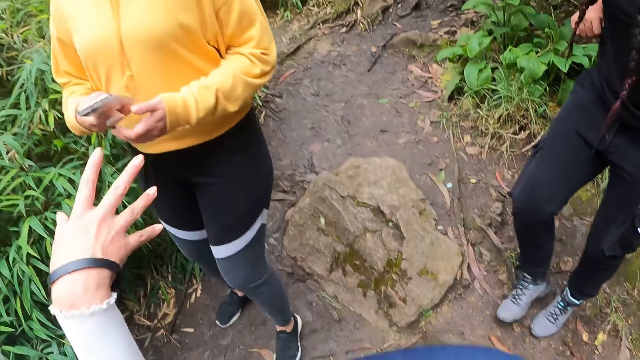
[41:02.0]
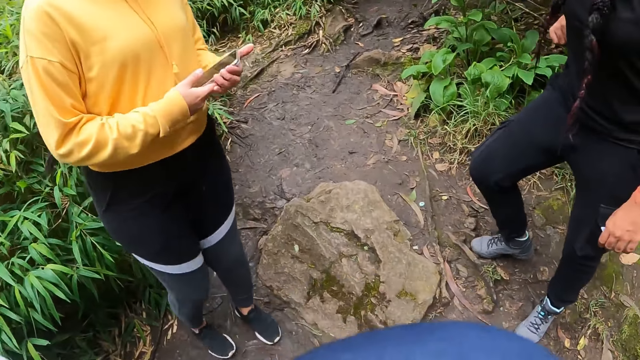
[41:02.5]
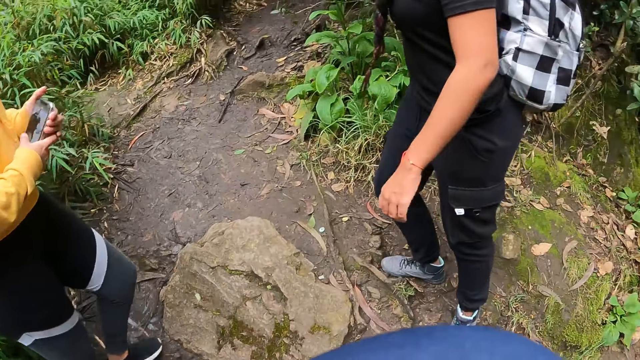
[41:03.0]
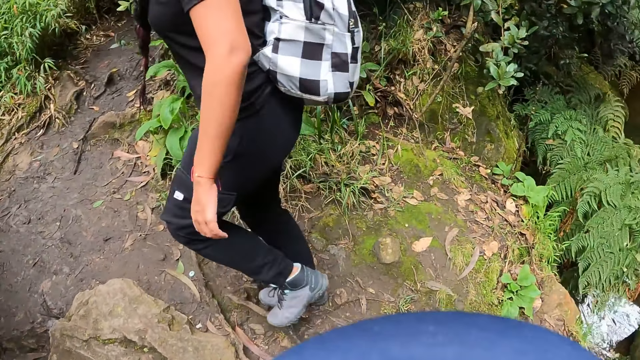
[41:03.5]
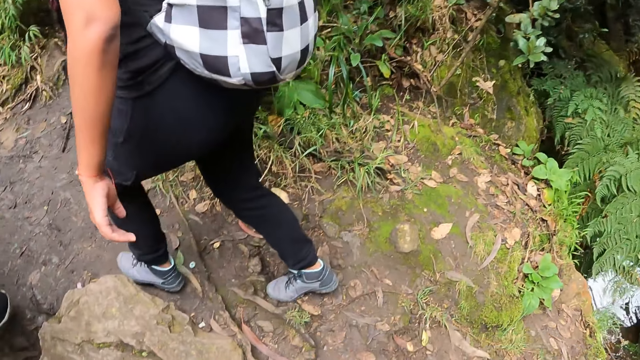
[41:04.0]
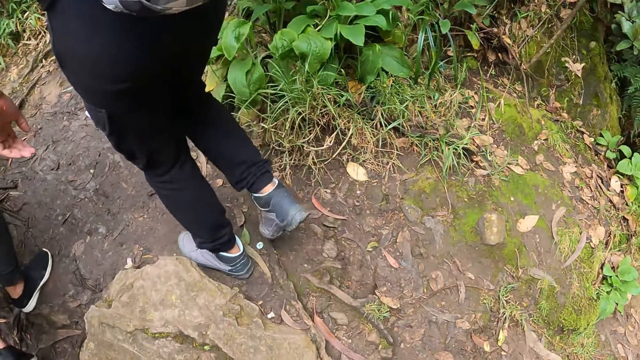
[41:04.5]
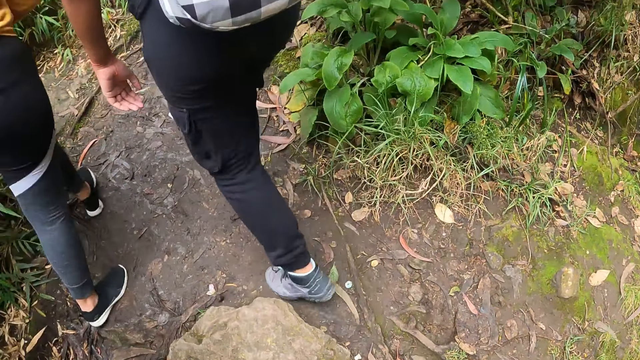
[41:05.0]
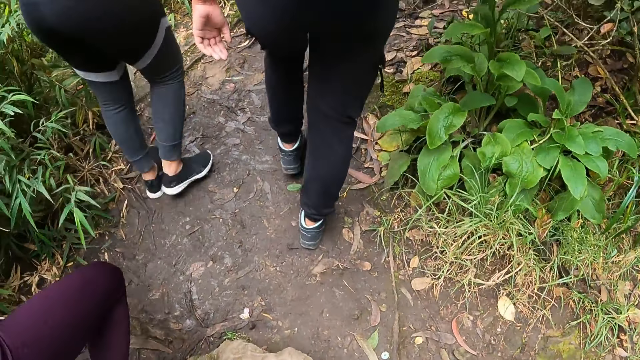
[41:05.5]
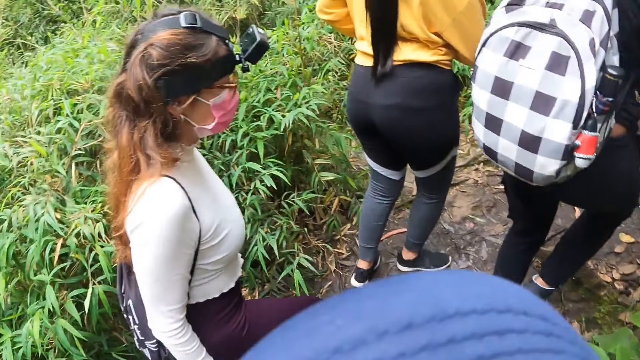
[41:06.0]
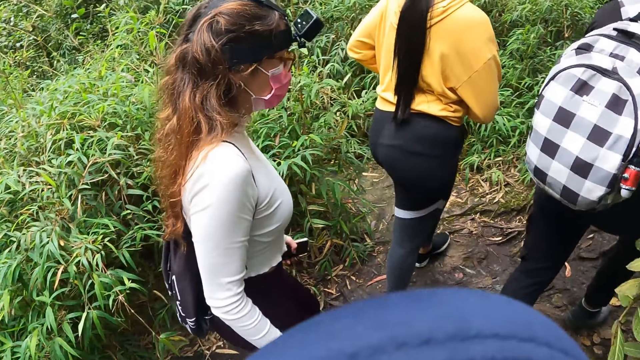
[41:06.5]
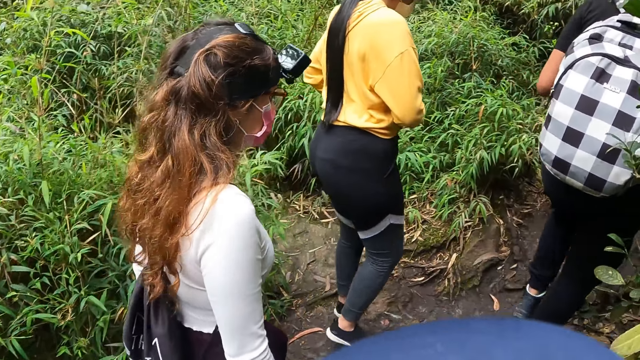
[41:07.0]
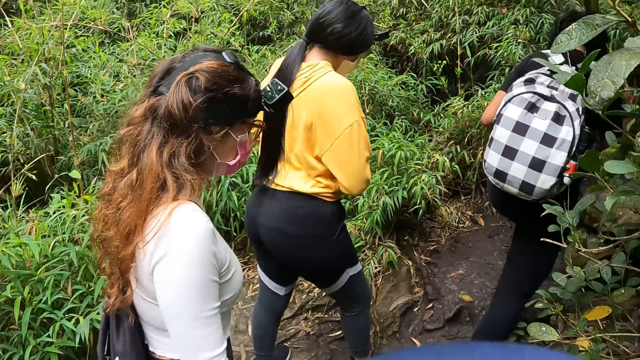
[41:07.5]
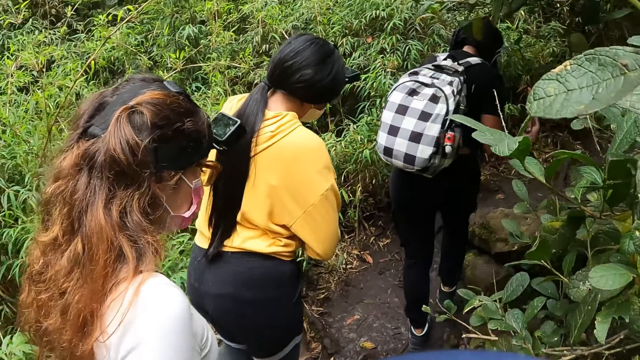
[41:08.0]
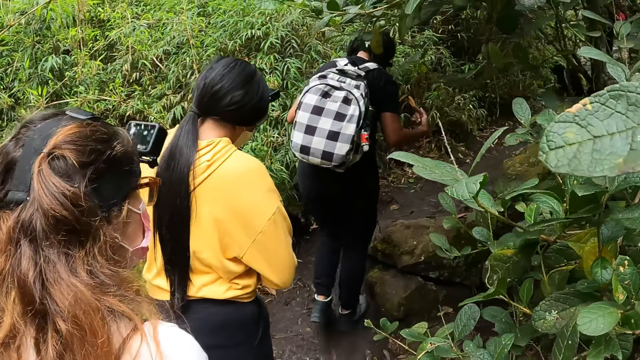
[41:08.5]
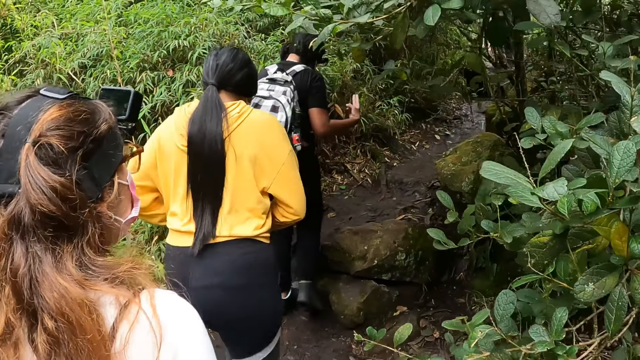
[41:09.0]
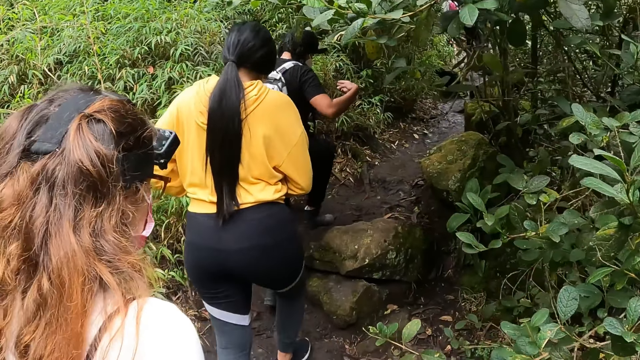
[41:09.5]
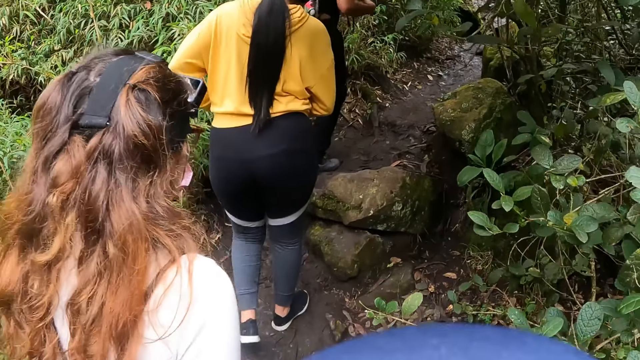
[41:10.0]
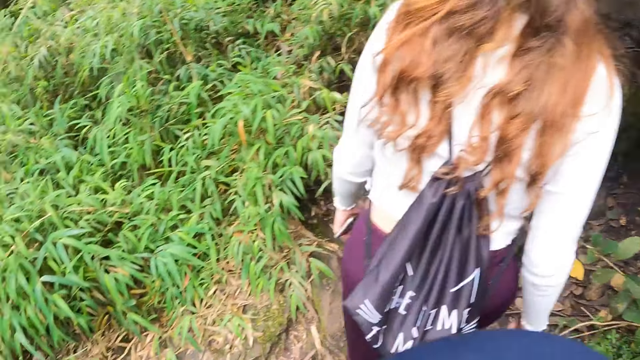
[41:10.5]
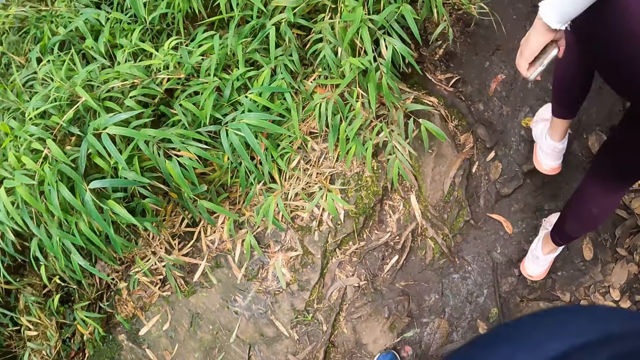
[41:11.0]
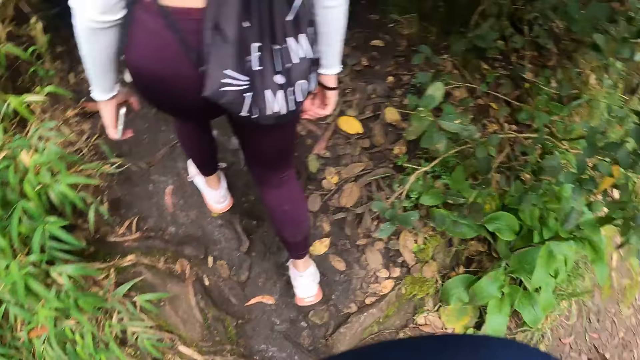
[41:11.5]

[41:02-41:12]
The woman walks on the muddy pathway. Another woman walks on the muddy pathway. A third woman walks on the muddy pathway. The camera wearer walks on the muddy pathway.

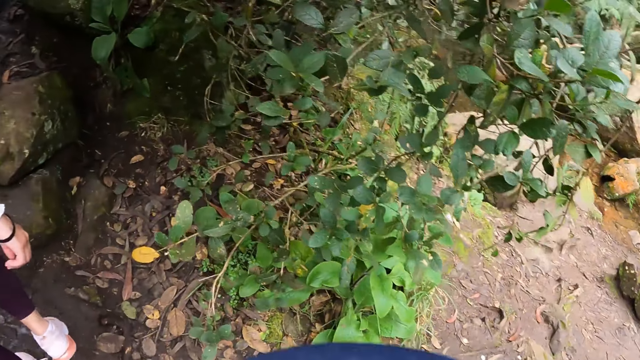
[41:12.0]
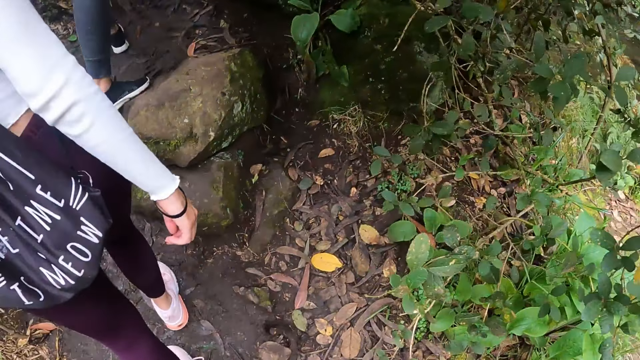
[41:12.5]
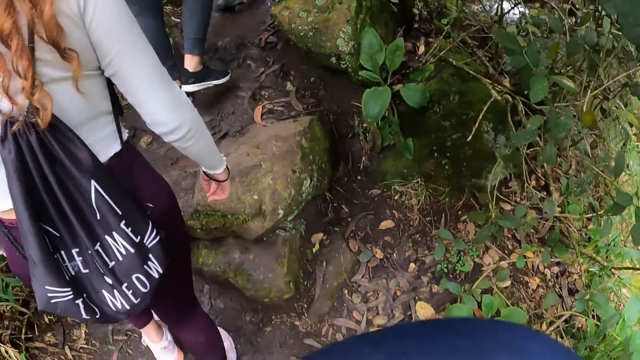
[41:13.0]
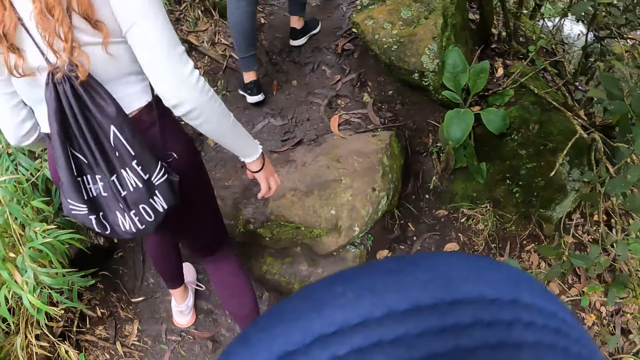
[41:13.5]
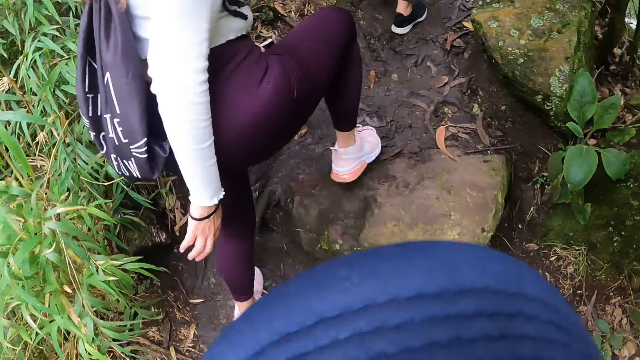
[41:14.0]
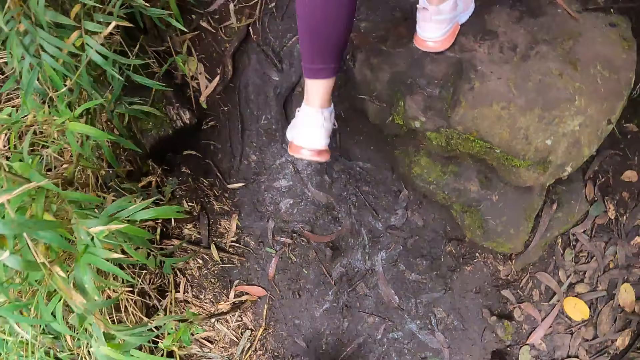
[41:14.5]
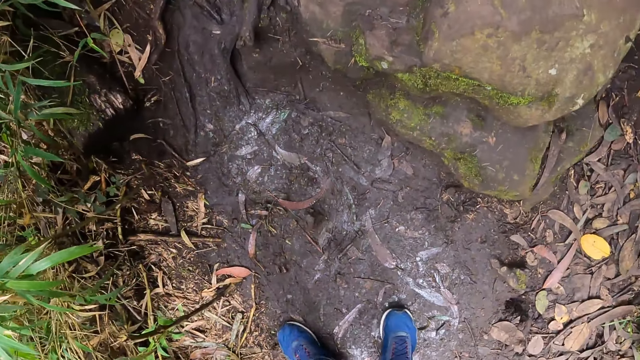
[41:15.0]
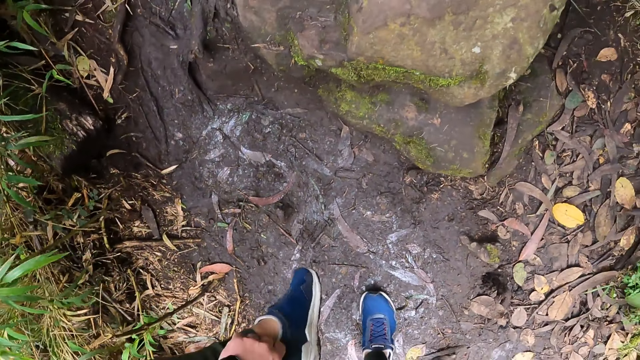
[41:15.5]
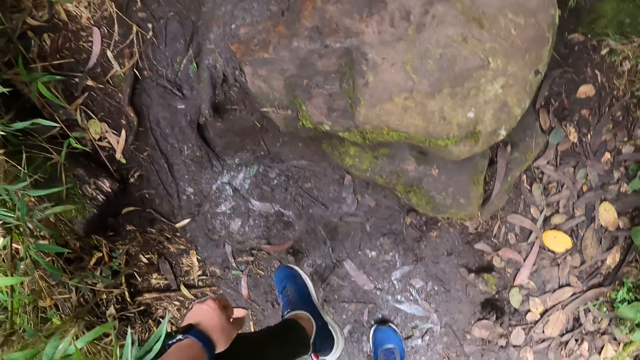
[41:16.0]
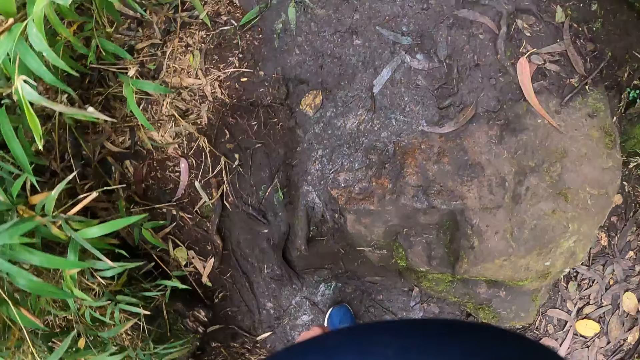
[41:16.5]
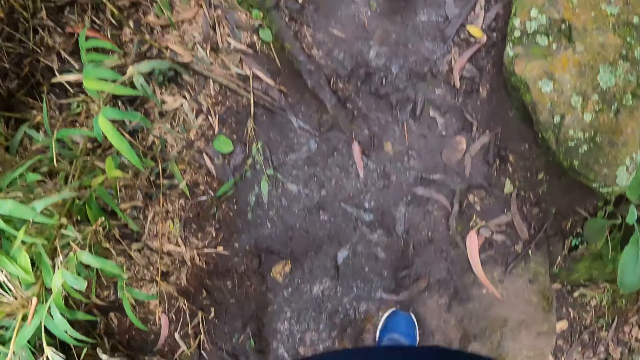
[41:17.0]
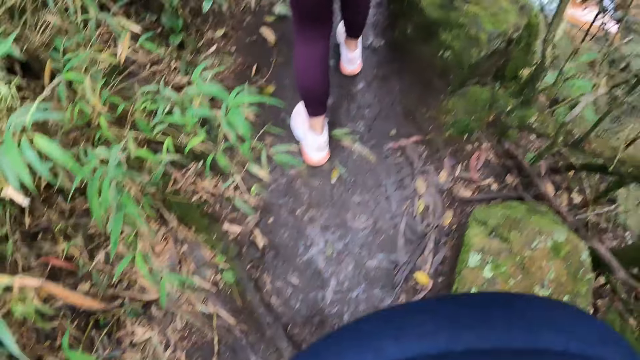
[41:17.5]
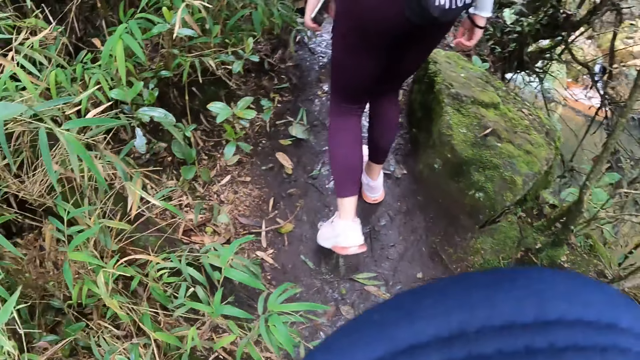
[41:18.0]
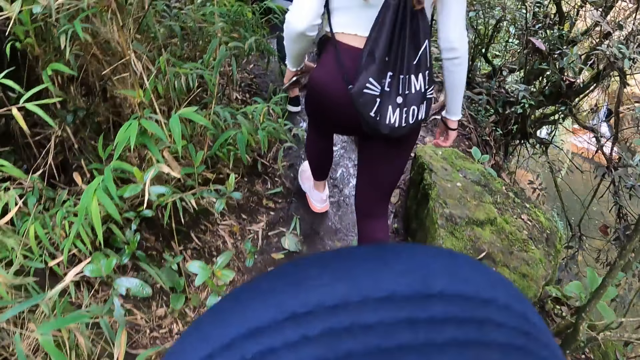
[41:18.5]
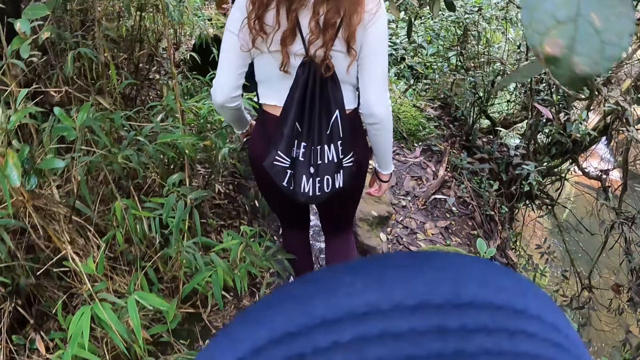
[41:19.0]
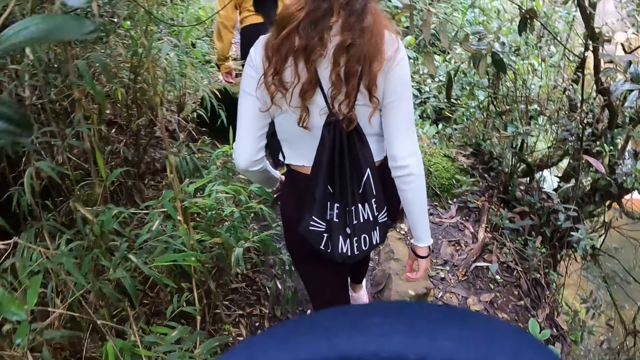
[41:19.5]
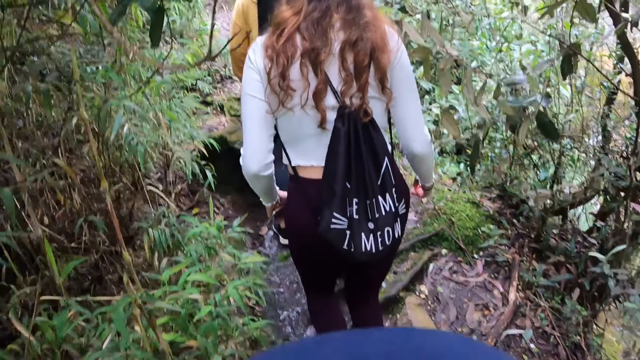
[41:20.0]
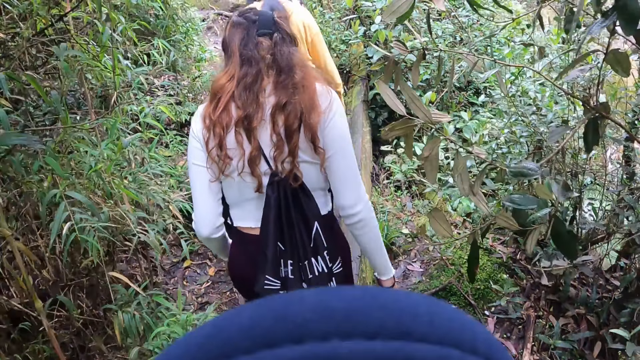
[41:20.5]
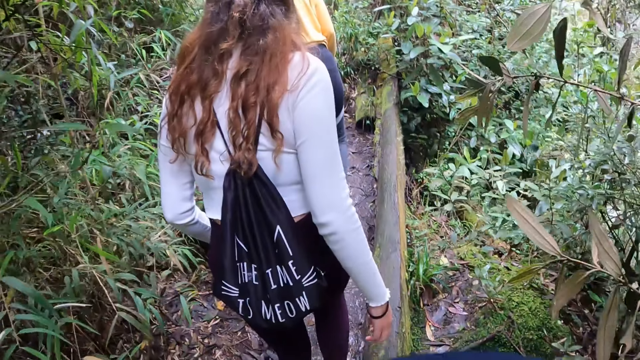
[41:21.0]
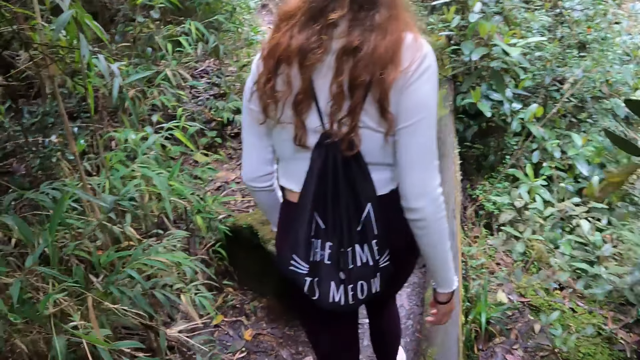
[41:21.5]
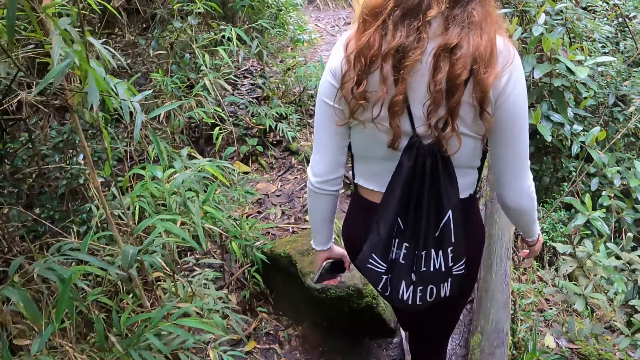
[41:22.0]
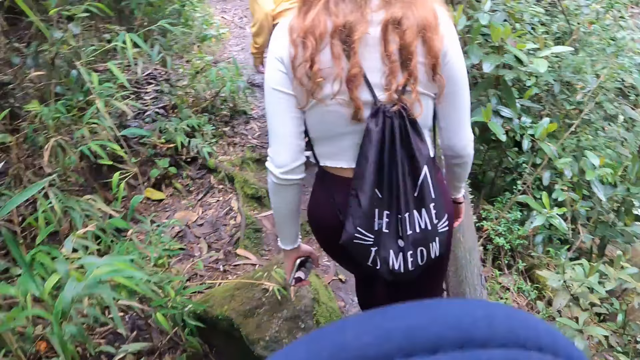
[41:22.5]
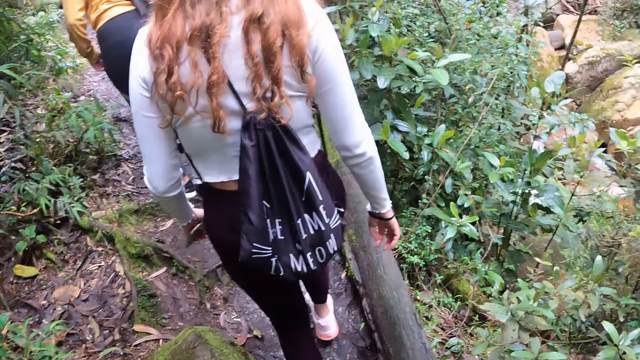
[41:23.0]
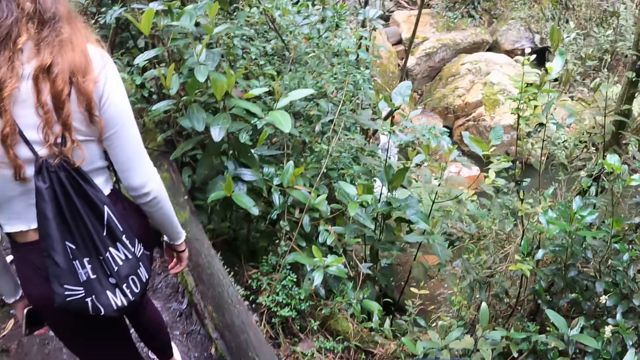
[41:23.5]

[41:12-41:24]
The camera wearer removes dirt from his left leg with his left hand. He walks on the muddy pathway.
